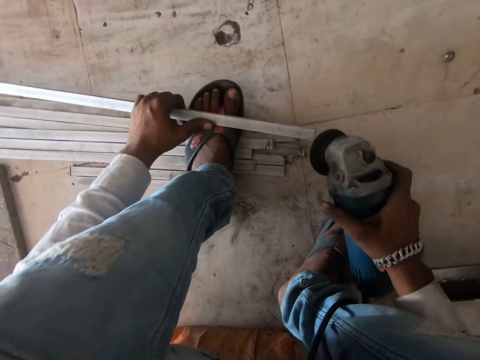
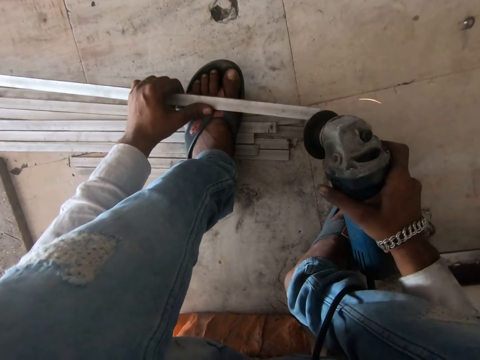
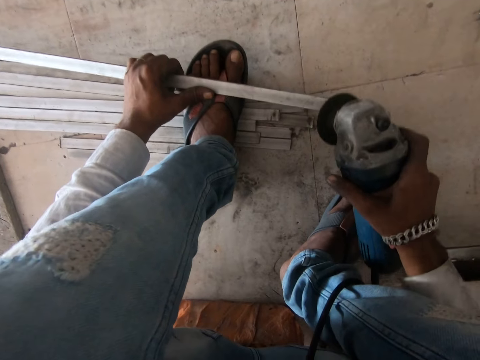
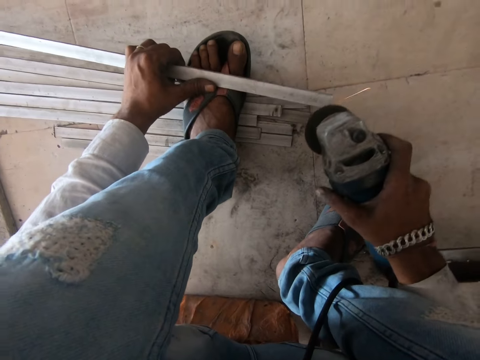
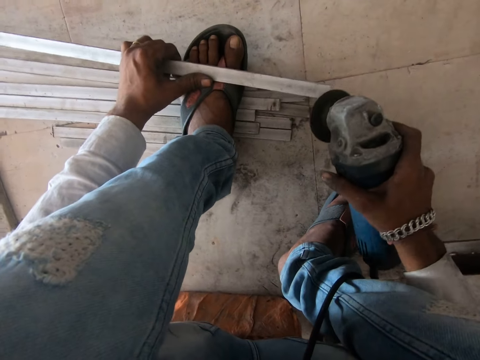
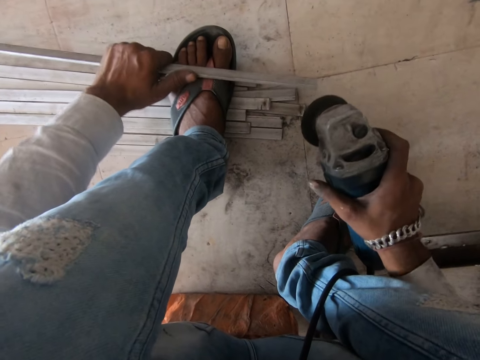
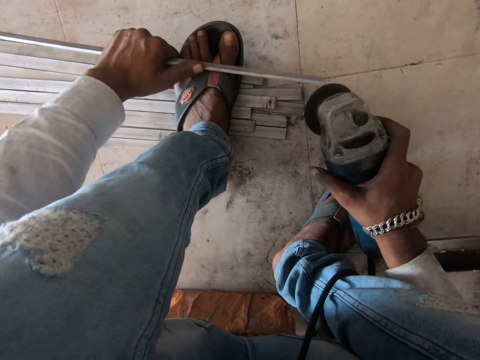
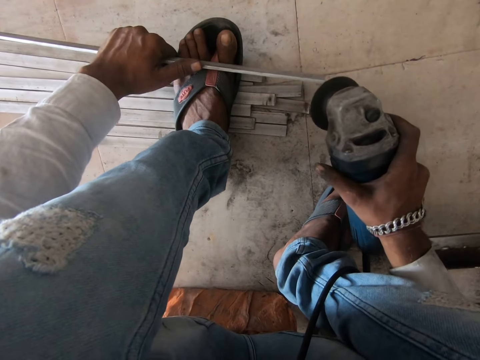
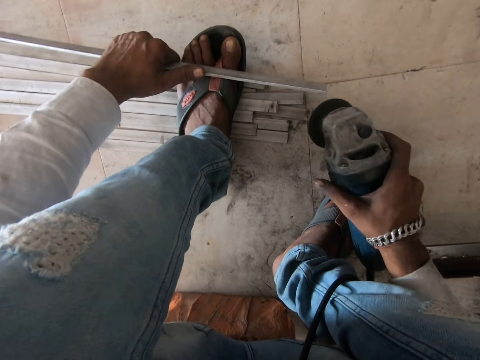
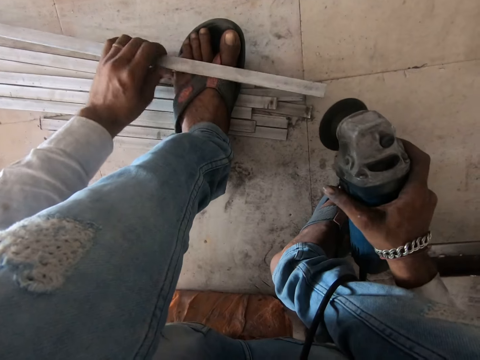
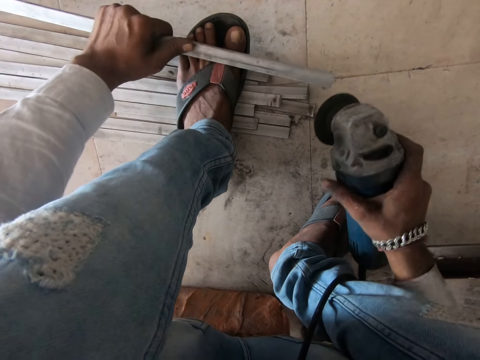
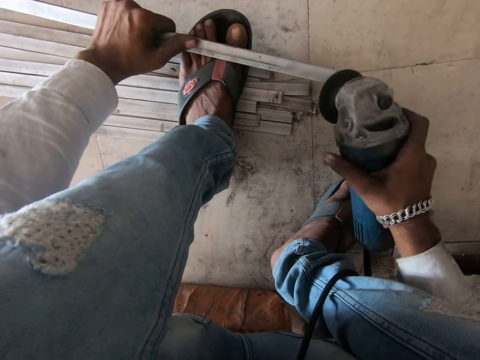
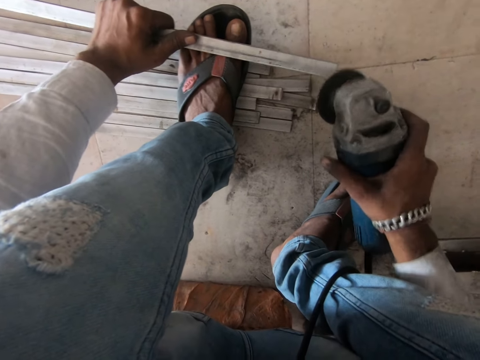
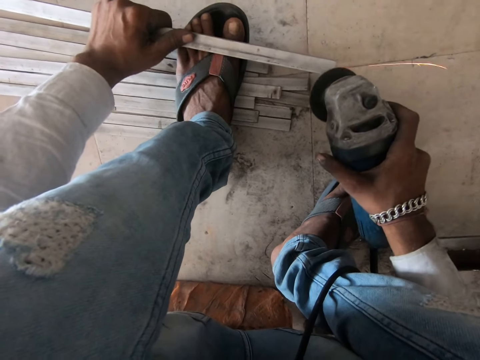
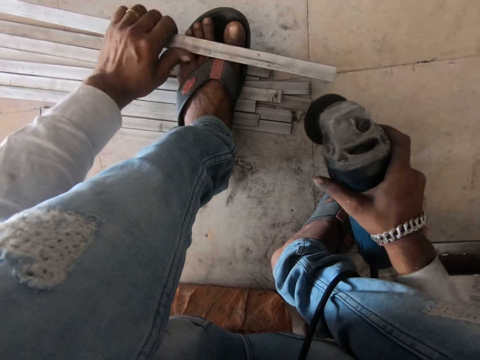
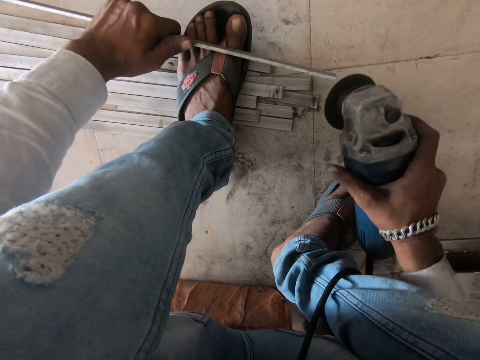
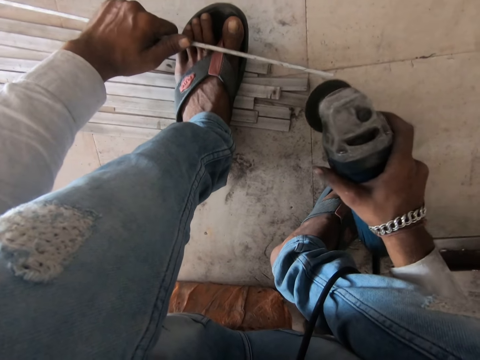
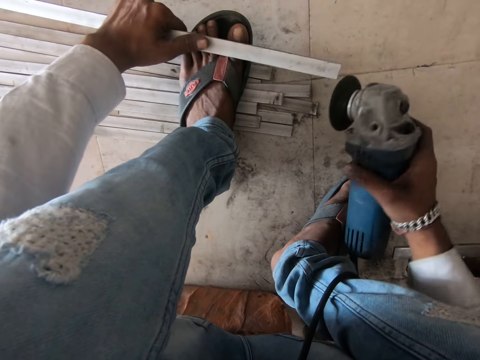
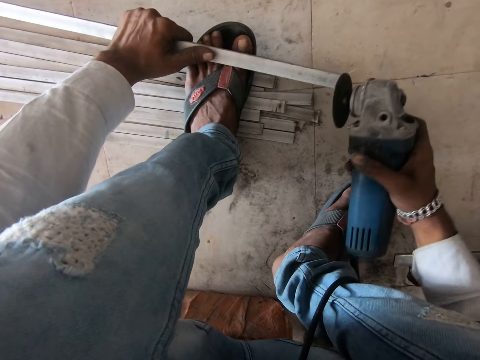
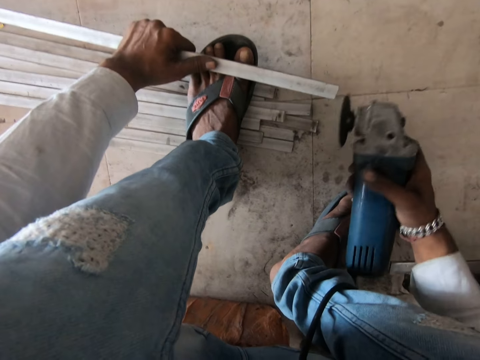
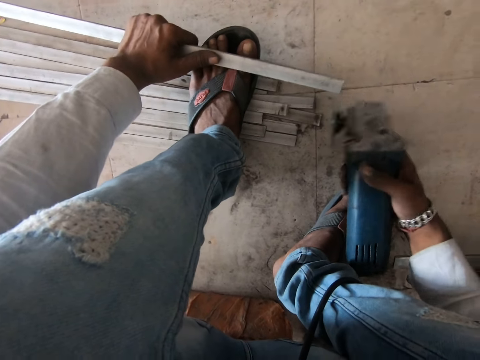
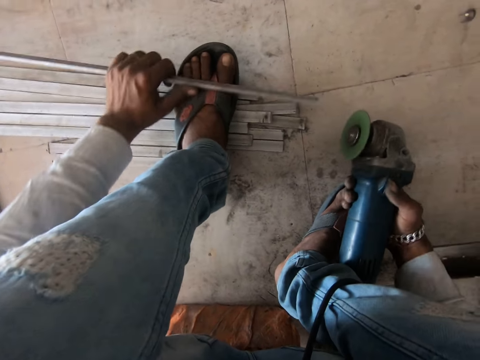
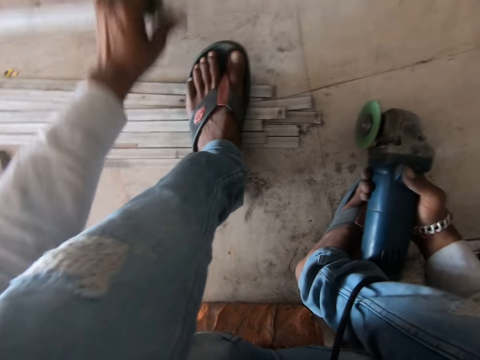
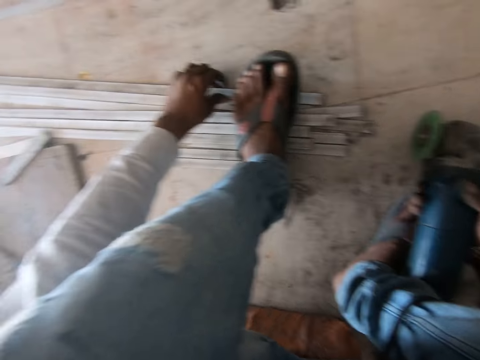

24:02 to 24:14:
The camera wearer grinds the metal bar. They polish the metal bar. They rotate the metal bar. They polish the metal bar. They rotate the metal bar. They polish the metal bar. They drop the metal bar on the floor. They put the metal bar aside.

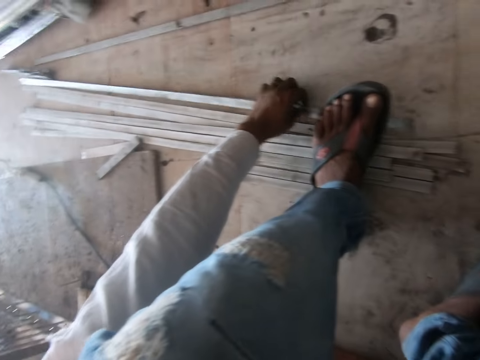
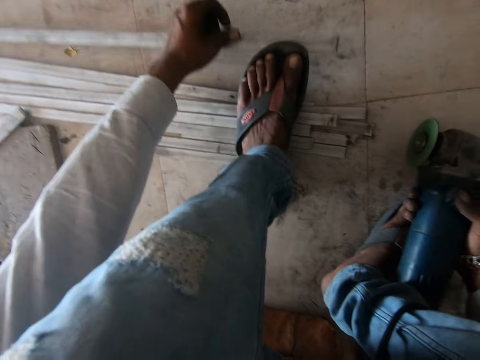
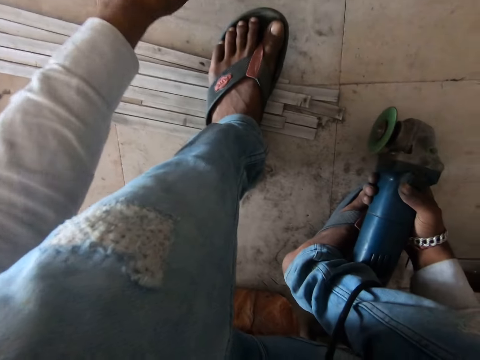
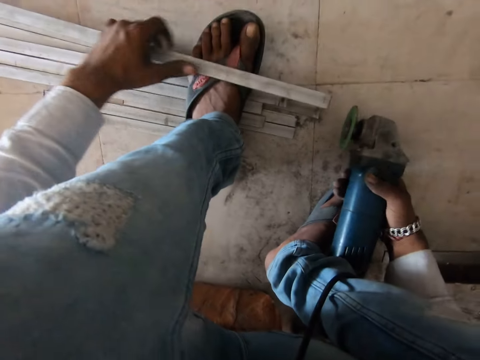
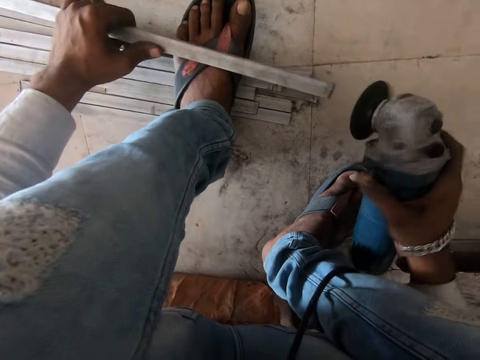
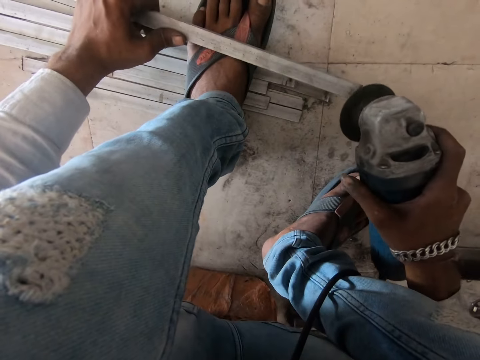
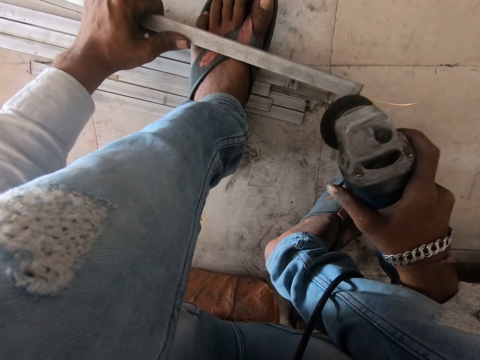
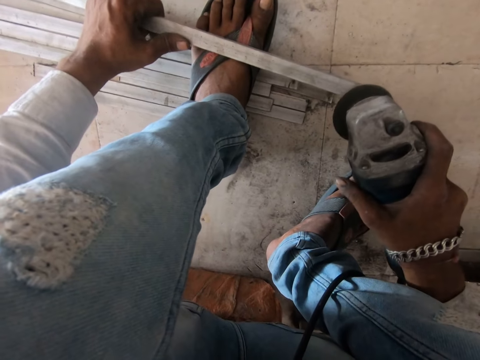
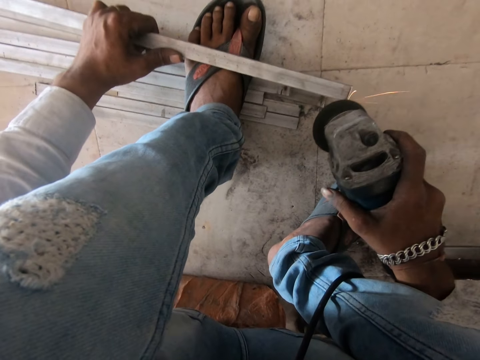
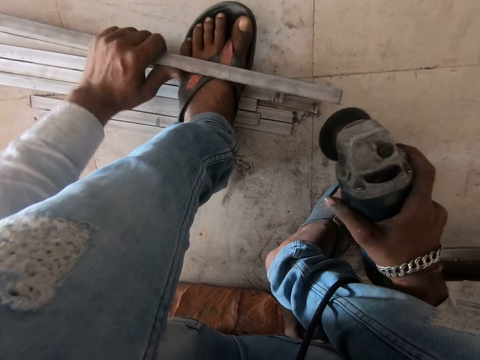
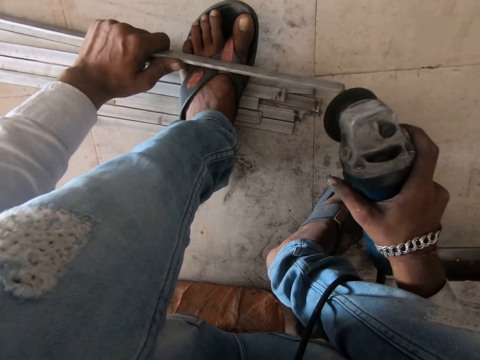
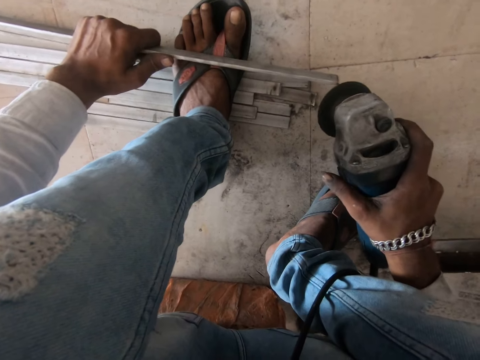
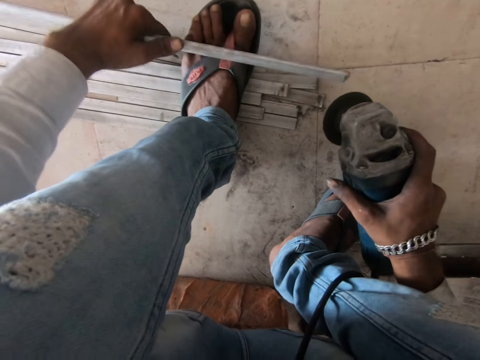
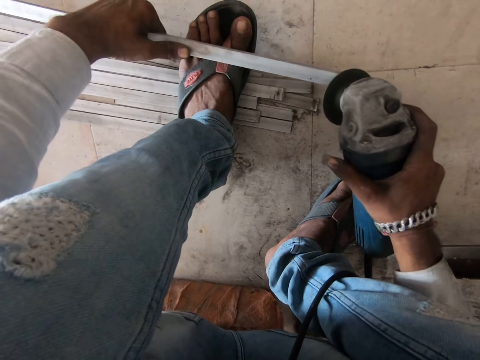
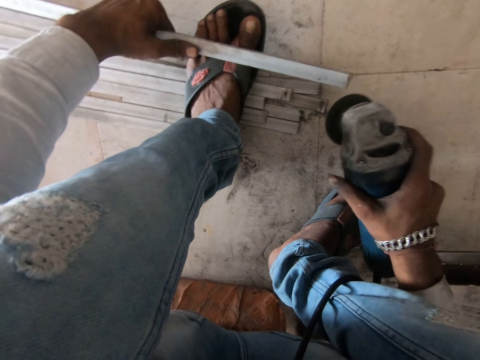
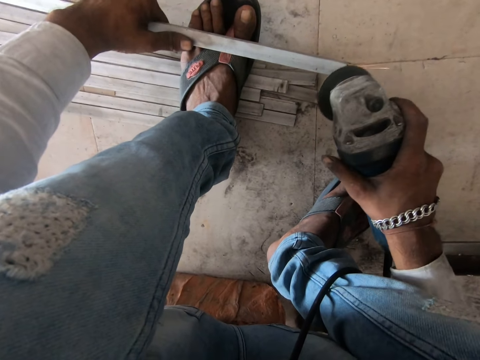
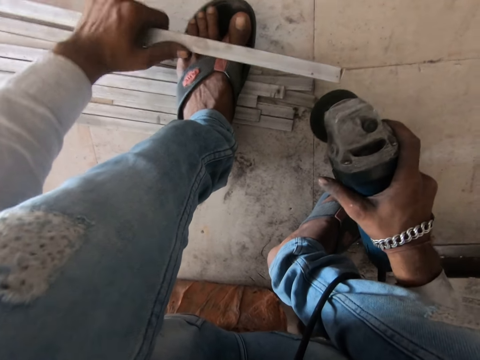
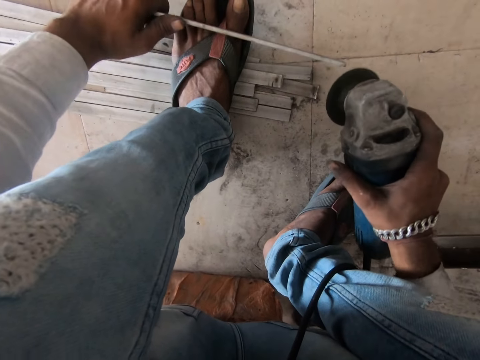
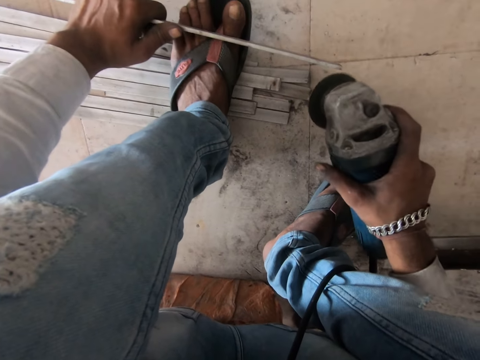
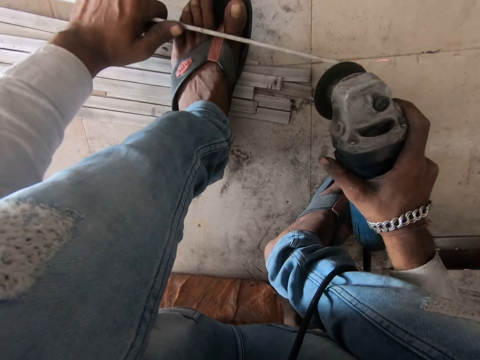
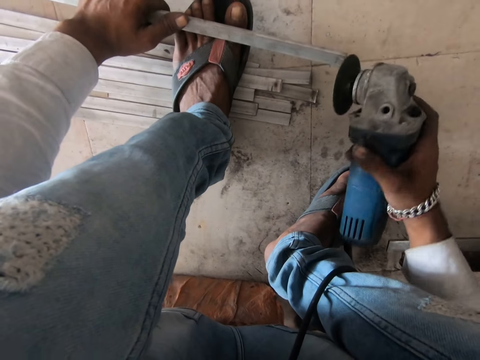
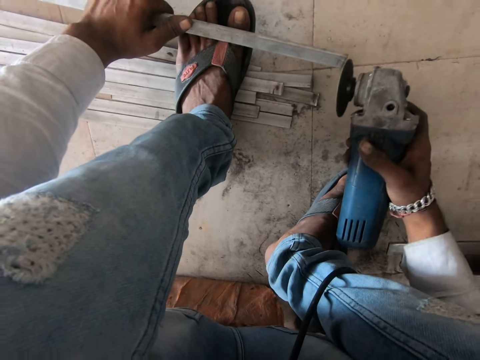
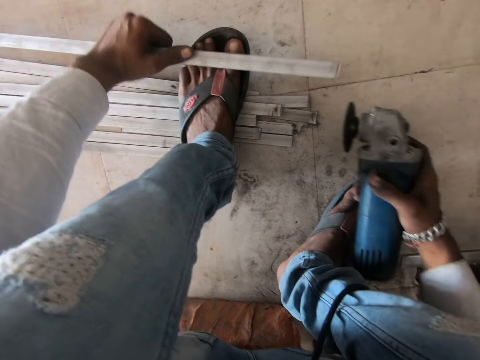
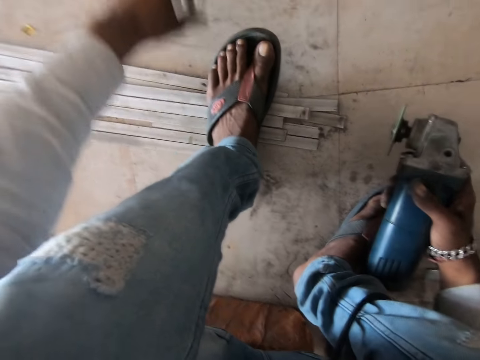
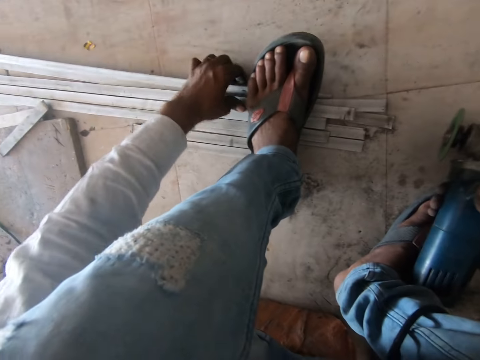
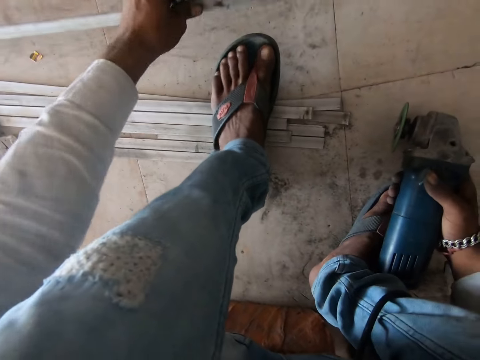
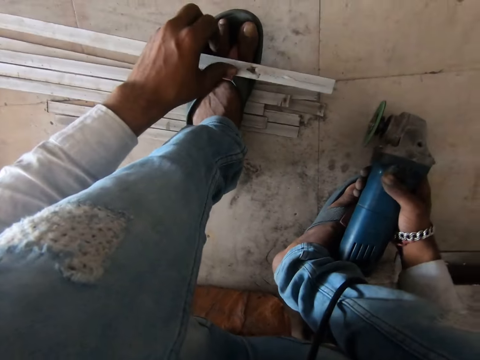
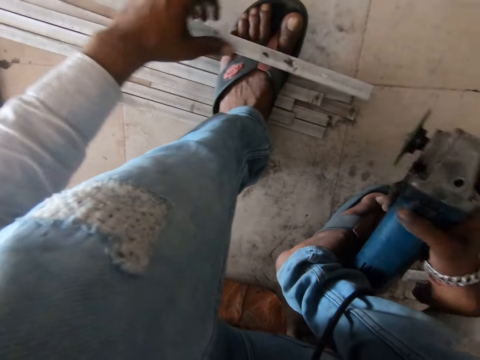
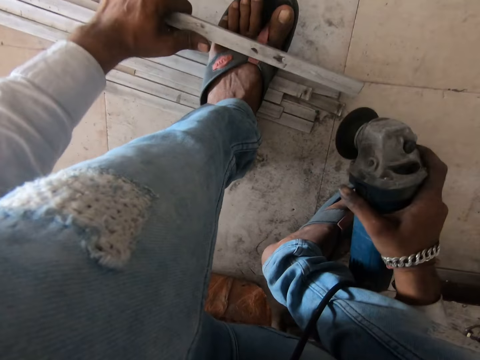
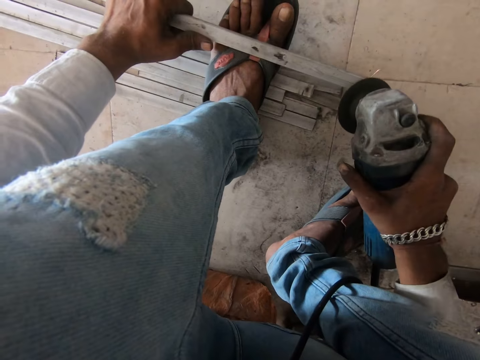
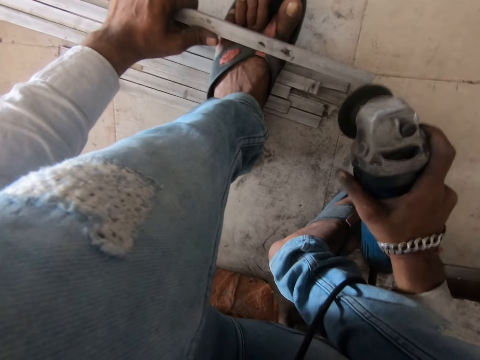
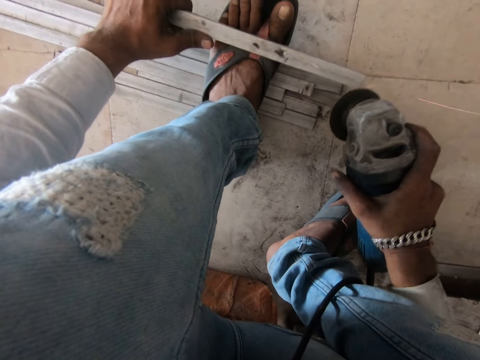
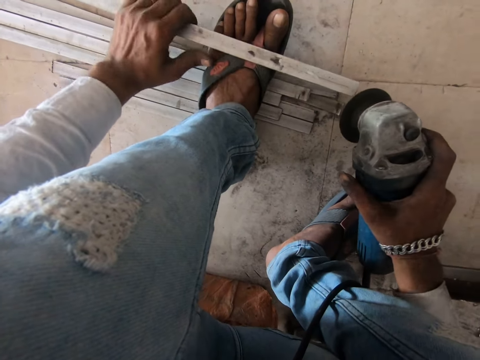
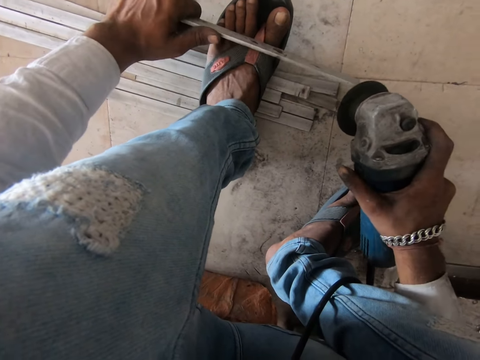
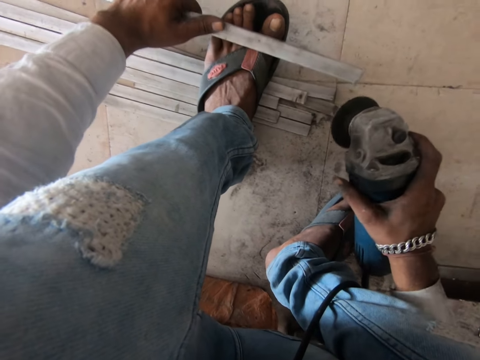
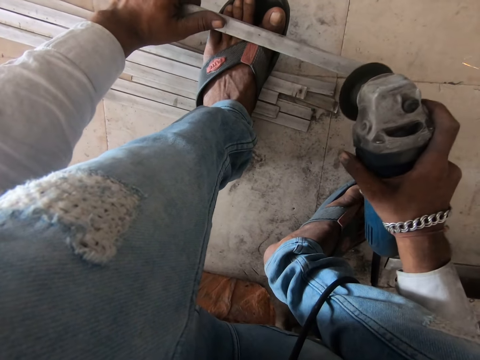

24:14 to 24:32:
The camera wearer picks up the metal bar. They place the metal bar on the foot. They polish the metal bar. They grind the metal bar. They rotate the metal bar, polish the metal bar, rotate the metal bar, polish the metal bar, rotate the metal bar and polish the metal bar. They drop the metal bar on the floor. They pick up the metal bar. They place the metal bar on the foot. They grind the metal bar. They polish the metal bar. They rotate the metal bar. They polish the metal bar.
